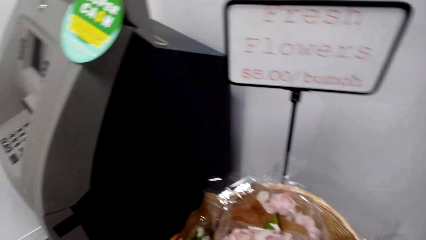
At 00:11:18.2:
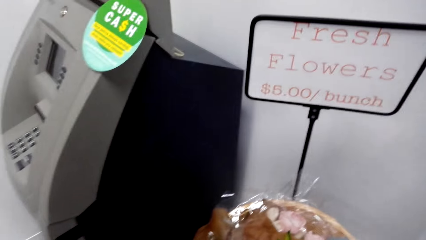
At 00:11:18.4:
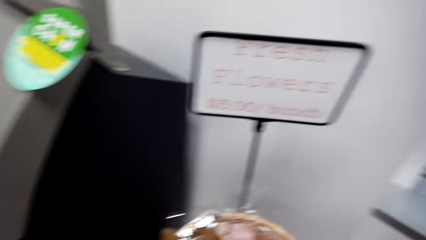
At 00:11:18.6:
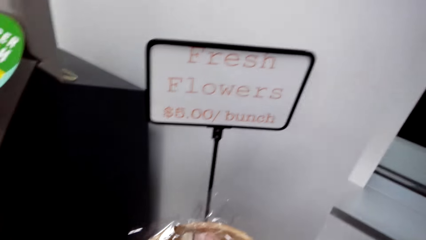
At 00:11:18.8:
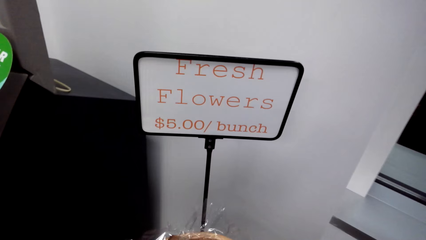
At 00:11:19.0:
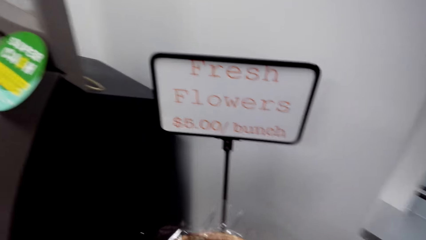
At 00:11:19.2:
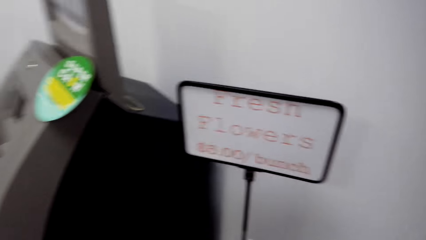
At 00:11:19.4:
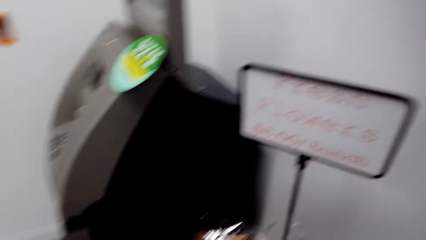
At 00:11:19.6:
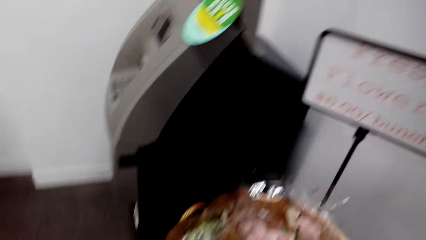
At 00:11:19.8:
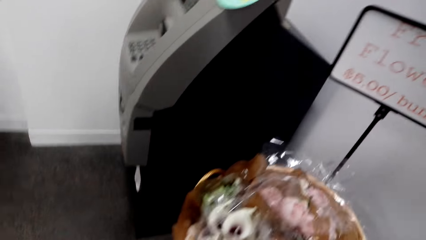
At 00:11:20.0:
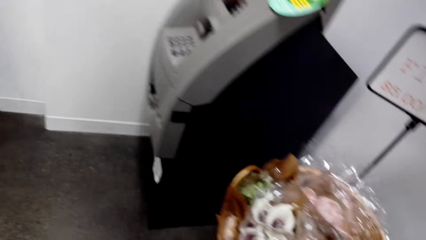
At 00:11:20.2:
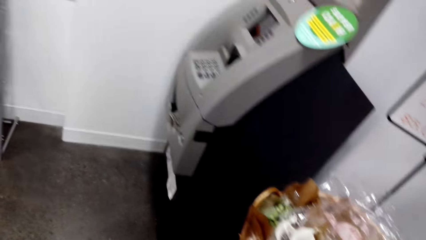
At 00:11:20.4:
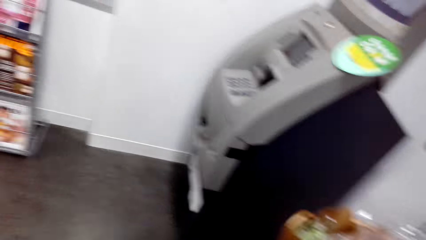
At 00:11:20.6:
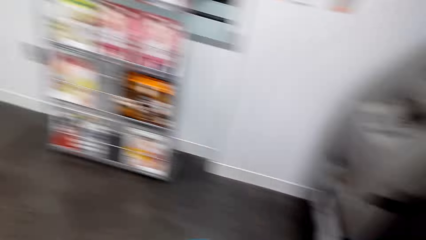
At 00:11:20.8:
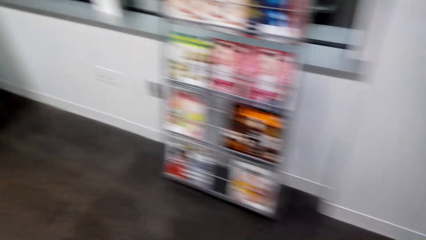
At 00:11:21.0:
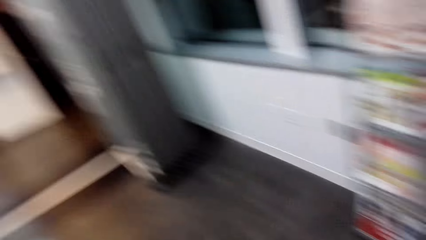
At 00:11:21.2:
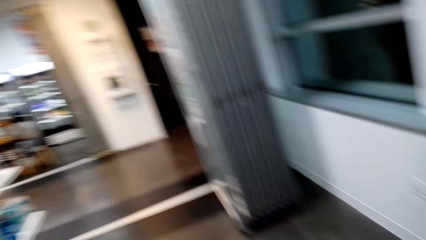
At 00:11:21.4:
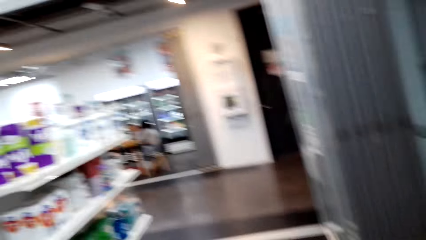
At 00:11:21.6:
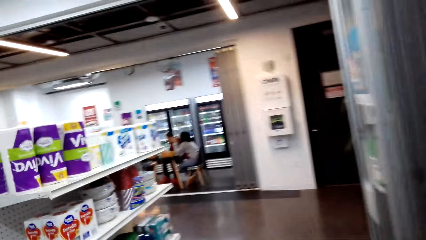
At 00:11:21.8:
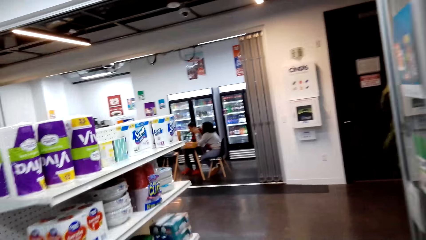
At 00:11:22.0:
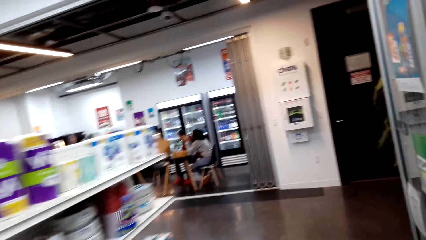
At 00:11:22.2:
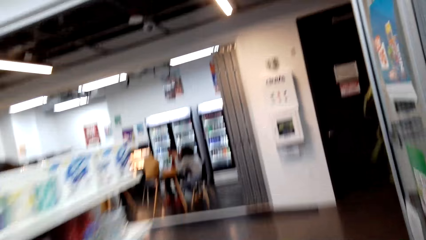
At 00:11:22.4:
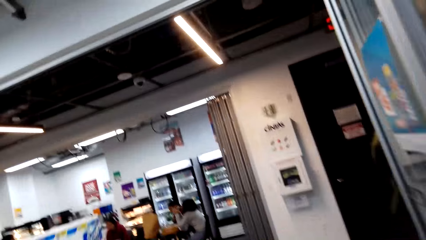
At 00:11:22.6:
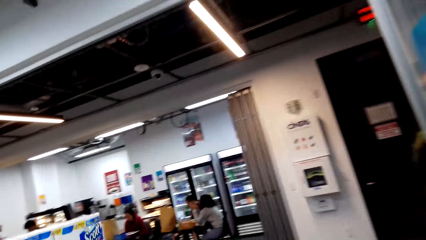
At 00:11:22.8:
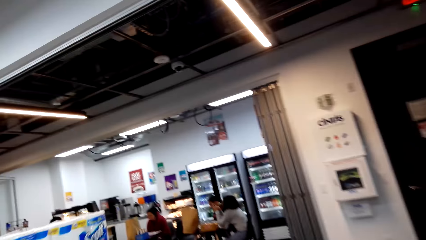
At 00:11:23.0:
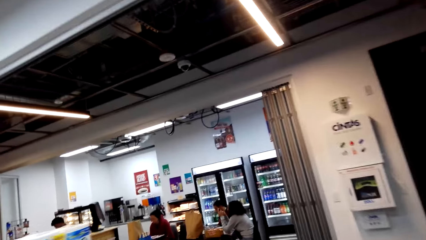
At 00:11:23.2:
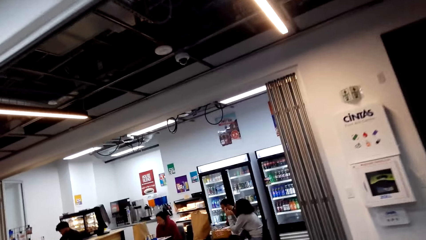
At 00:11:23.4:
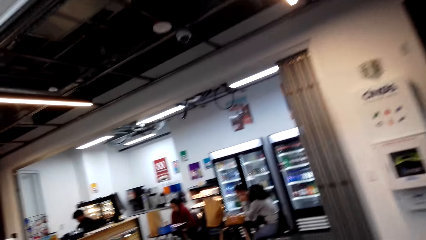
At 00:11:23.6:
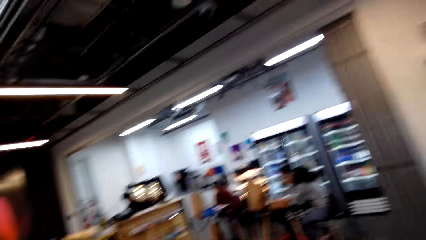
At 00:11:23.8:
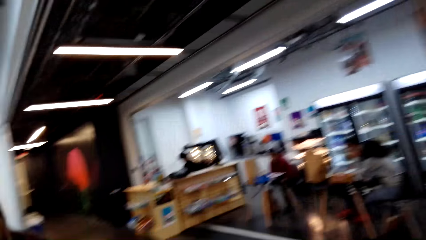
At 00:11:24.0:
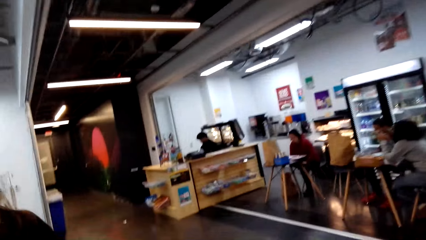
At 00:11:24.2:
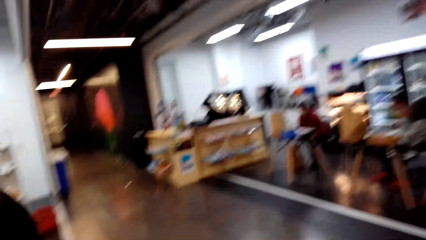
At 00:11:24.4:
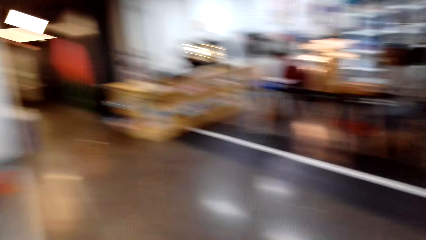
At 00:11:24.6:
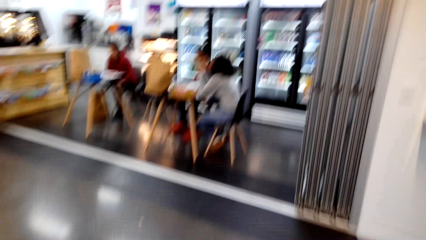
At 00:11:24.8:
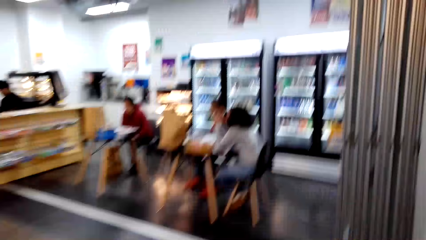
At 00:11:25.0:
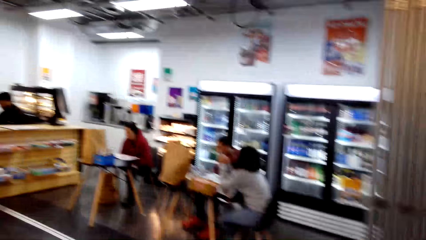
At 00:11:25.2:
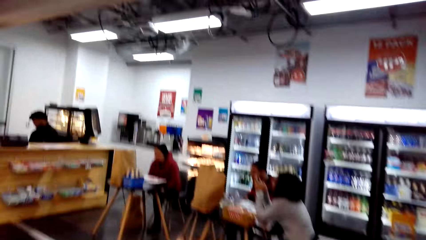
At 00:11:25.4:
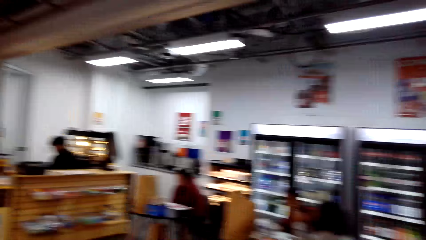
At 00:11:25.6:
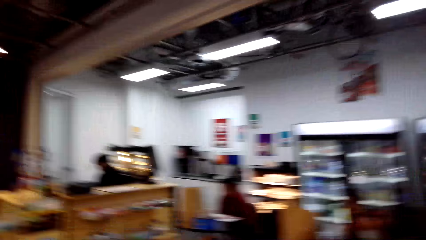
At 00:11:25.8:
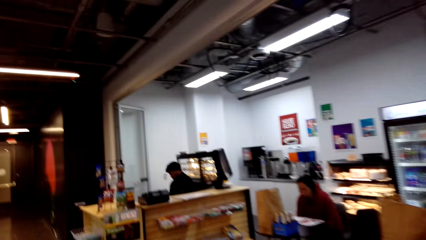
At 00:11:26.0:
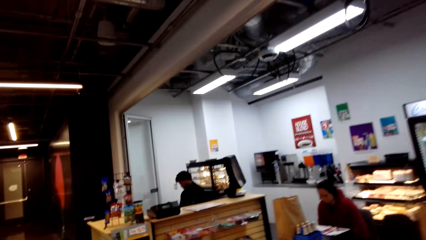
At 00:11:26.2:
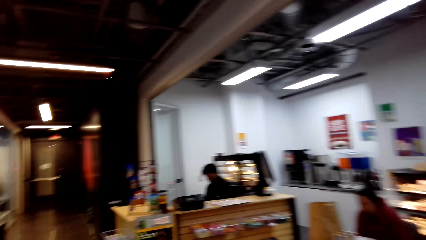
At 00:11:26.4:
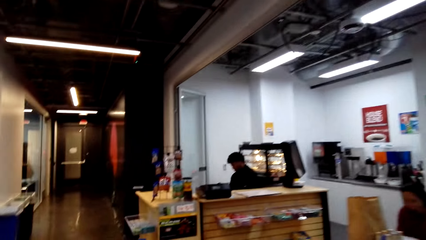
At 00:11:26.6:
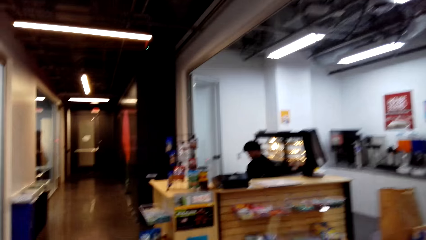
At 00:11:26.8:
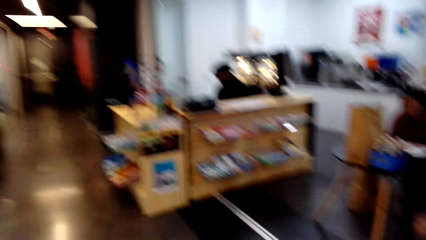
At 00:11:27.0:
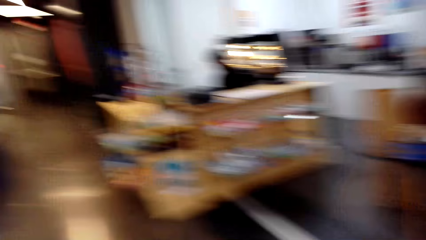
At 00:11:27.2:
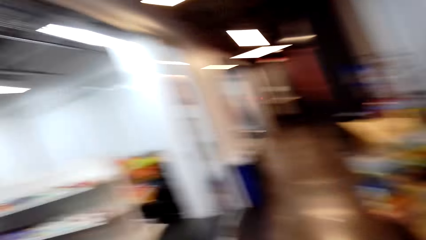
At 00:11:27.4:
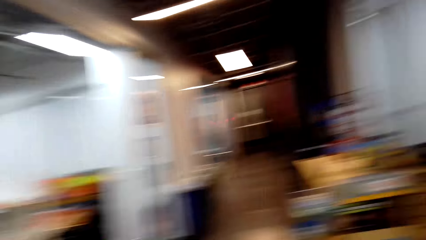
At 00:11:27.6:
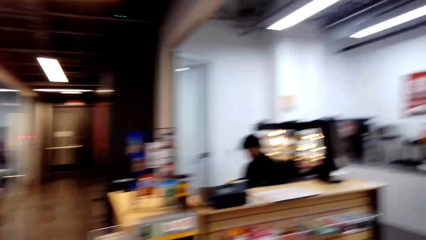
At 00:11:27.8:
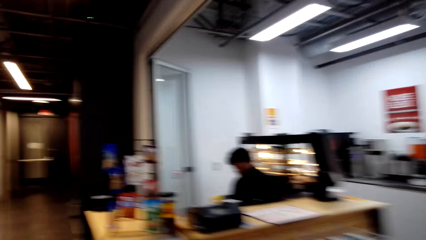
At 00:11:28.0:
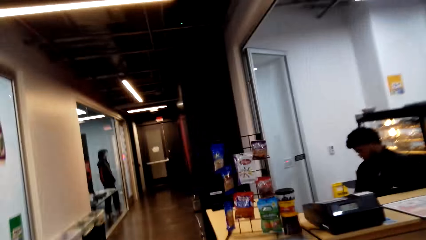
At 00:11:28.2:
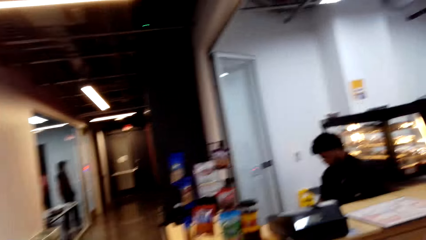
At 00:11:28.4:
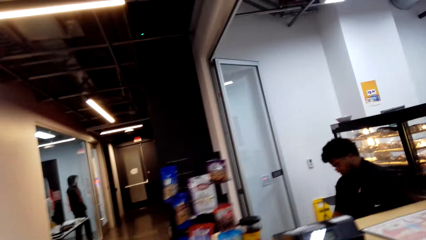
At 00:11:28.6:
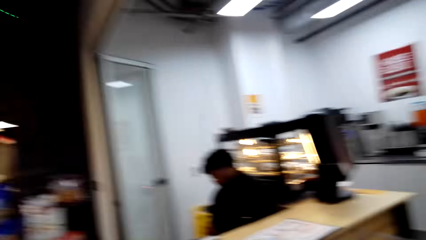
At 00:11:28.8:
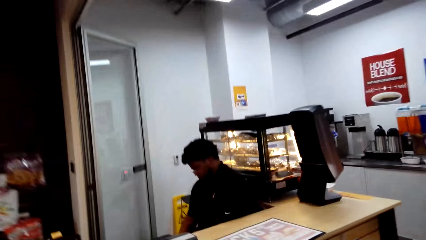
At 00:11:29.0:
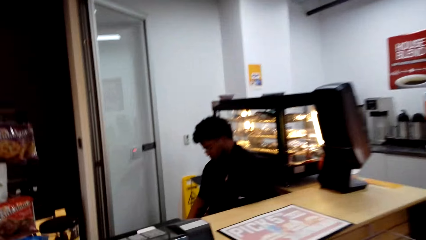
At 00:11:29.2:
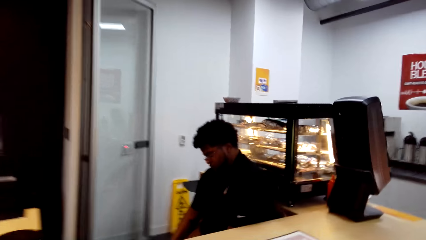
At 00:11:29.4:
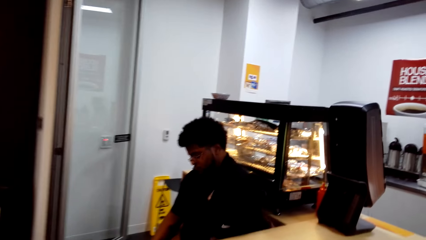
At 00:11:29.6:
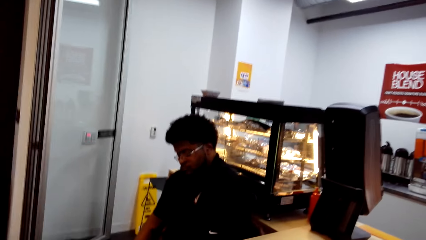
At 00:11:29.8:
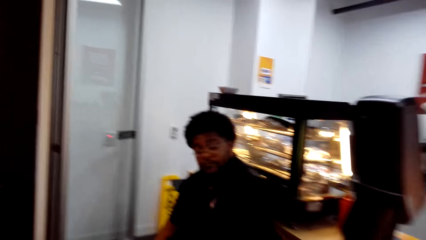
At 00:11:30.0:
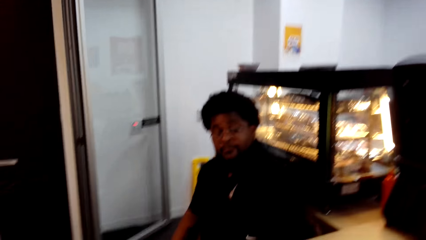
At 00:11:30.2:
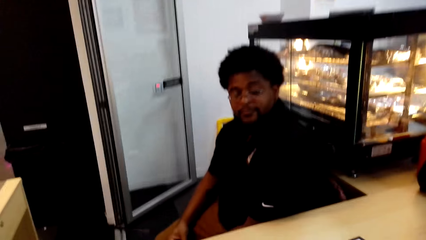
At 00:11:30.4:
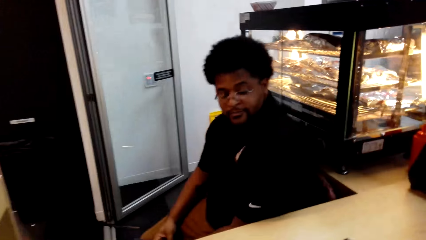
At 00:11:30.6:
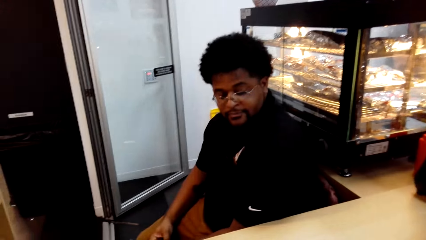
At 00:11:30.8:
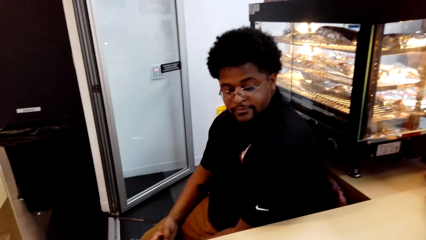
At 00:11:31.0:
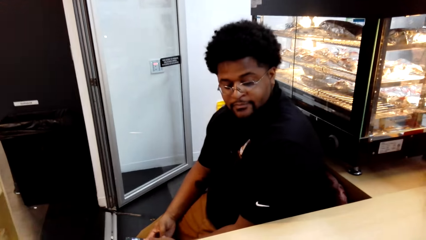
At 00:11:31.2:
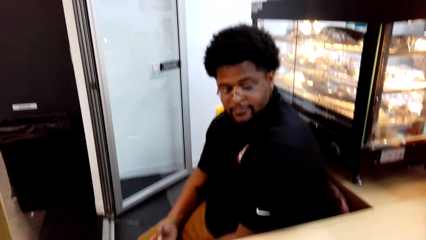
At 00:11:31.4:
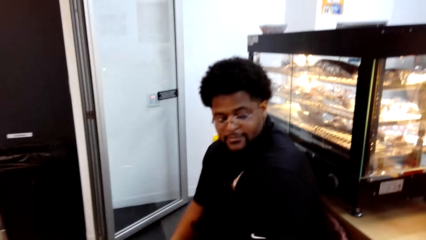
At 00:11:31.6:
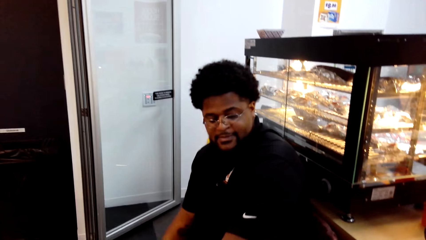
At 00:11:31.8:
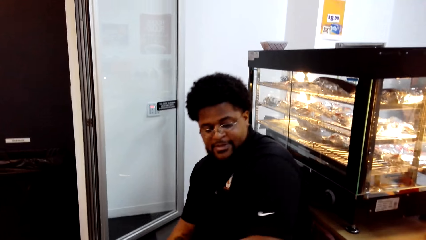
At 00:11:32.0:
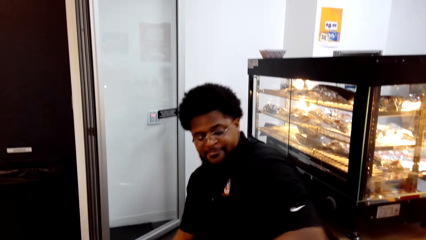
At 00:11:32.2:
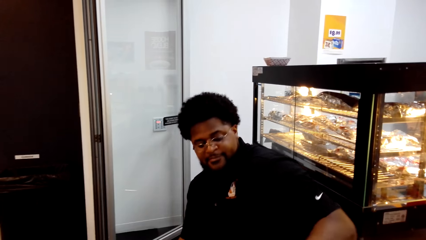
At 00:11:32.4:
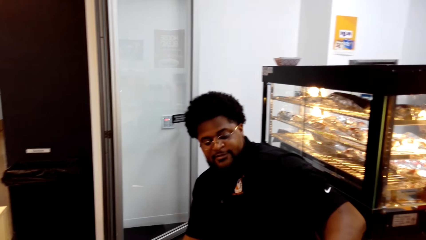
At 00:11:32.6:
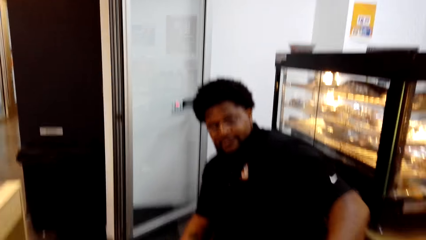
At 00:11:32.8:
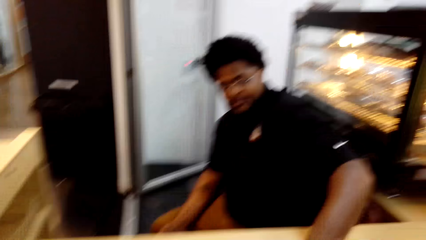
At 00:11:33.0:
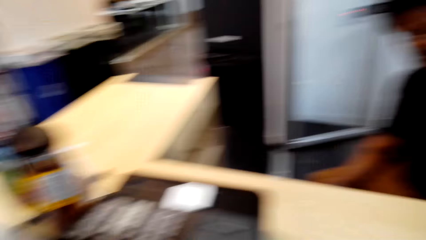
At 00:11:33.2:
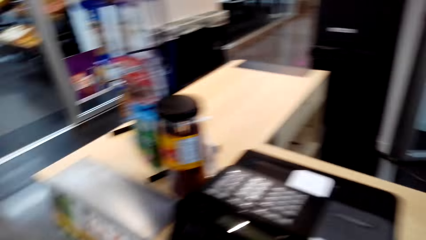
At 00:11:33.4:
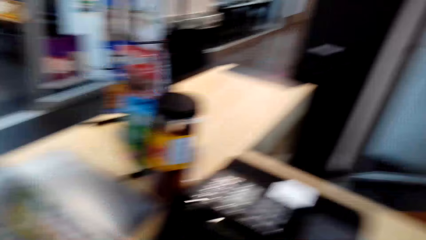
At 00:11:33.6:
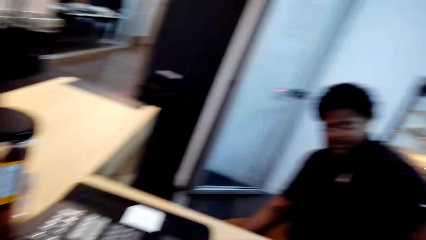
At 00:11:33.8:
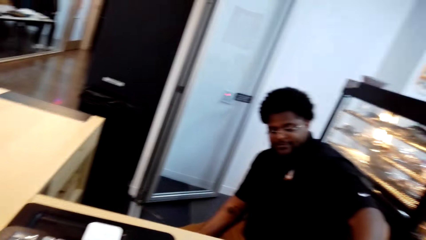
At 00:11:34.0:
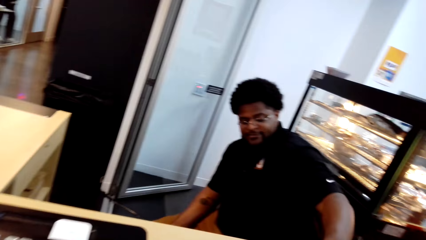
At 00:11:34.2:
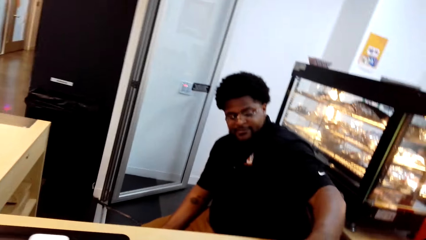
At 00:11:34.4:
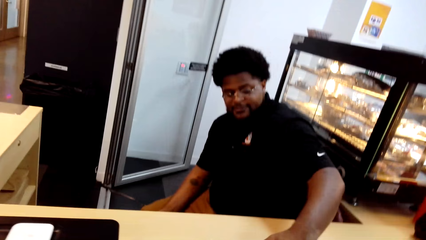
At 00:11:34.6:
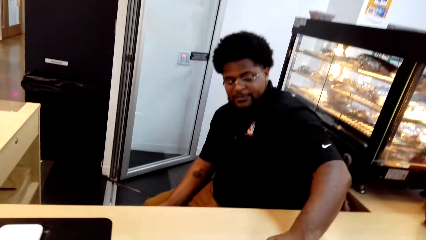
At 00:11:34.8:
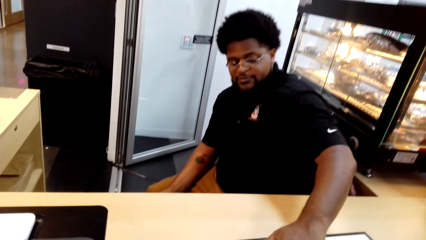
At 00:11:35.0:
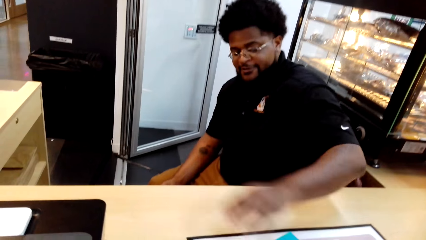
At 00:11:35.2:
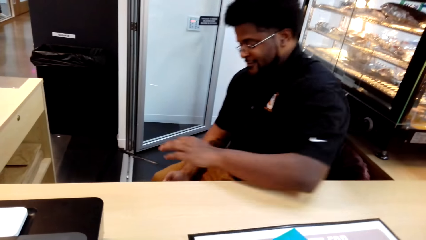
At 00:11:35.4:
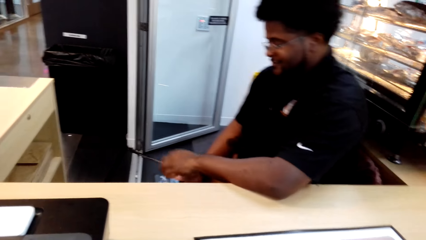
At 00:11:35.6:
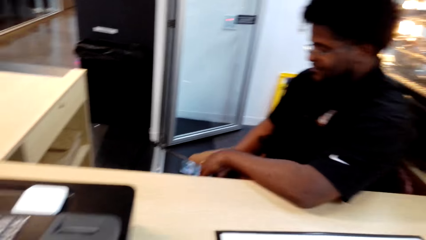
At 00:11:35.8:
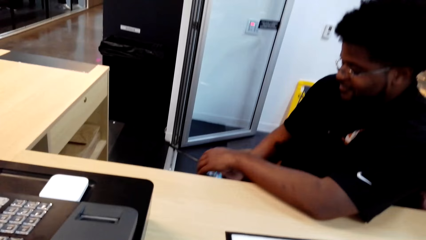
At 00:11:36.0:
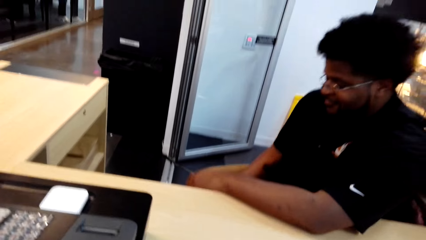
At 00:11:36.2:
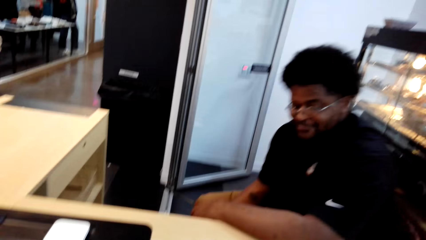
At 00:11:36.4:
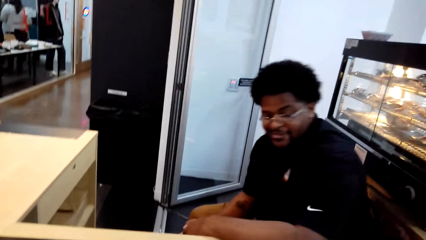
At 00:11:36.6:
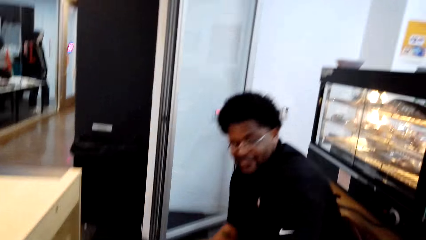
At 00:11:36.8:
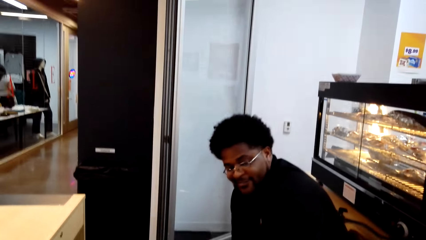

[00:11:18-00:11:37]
The camera wearer walks around the store. They stop at the counter. They interact with a cashier. The cashier touches the box.
